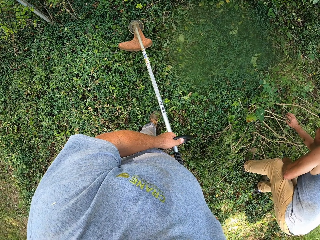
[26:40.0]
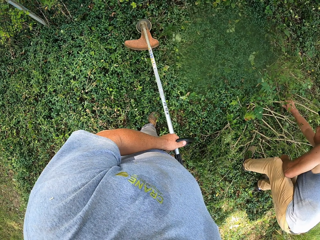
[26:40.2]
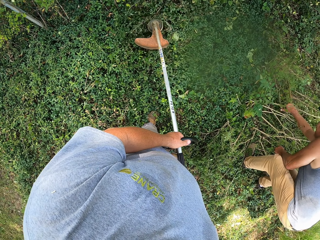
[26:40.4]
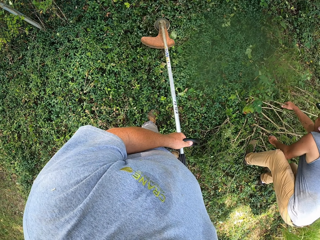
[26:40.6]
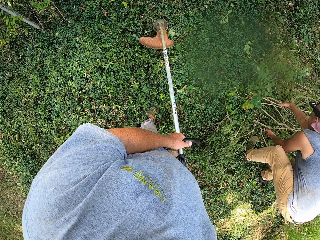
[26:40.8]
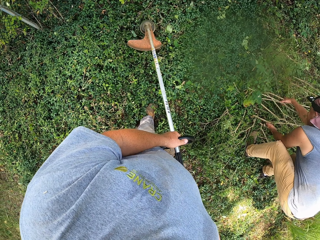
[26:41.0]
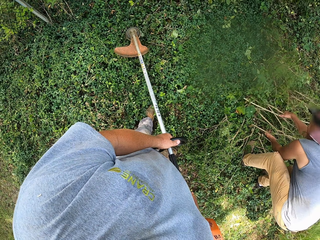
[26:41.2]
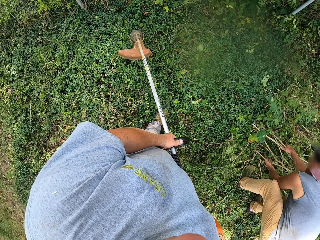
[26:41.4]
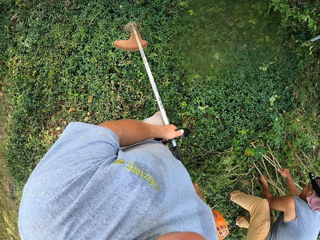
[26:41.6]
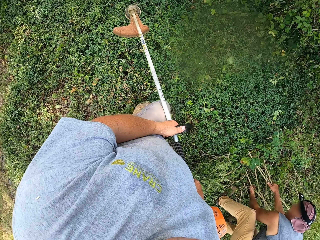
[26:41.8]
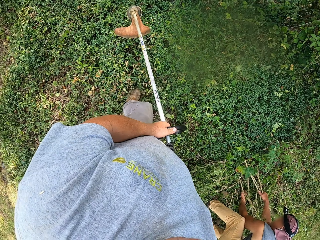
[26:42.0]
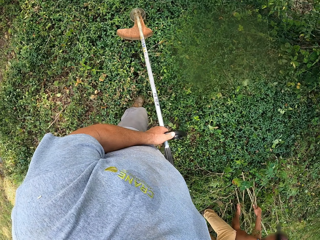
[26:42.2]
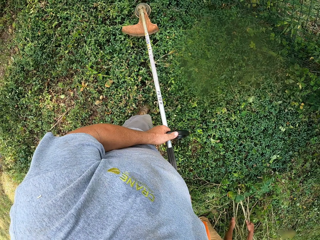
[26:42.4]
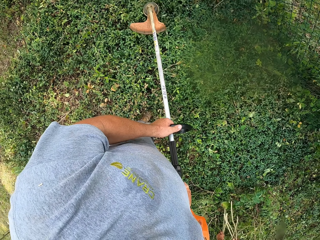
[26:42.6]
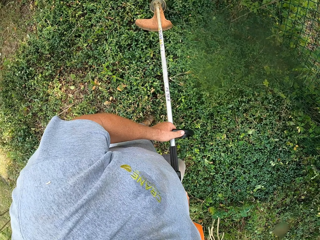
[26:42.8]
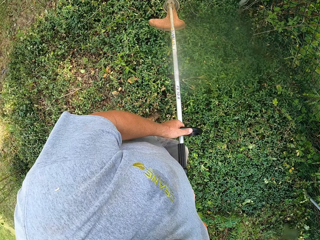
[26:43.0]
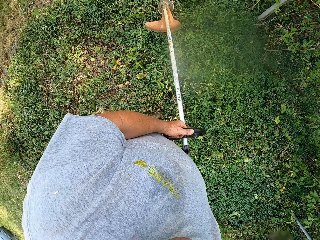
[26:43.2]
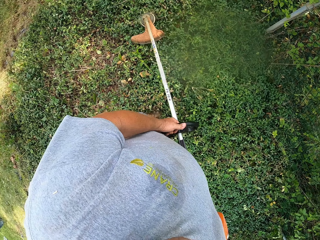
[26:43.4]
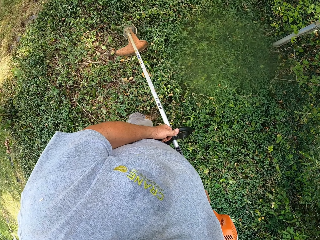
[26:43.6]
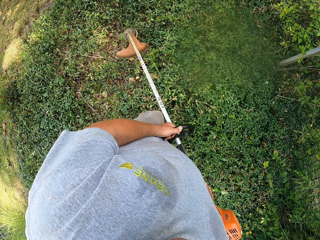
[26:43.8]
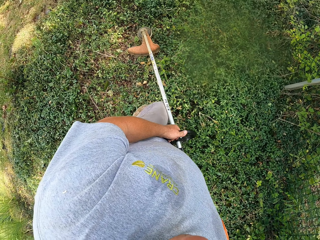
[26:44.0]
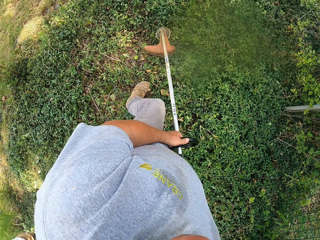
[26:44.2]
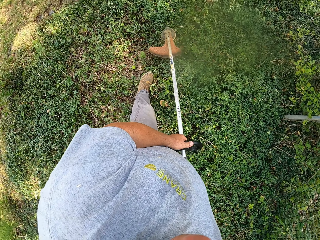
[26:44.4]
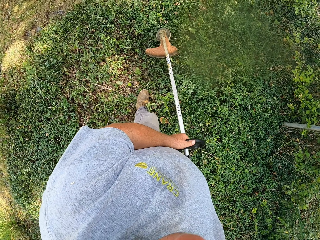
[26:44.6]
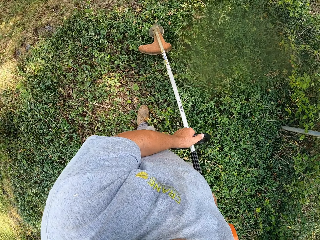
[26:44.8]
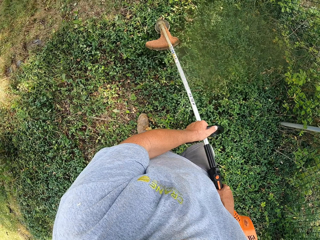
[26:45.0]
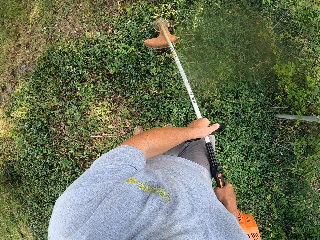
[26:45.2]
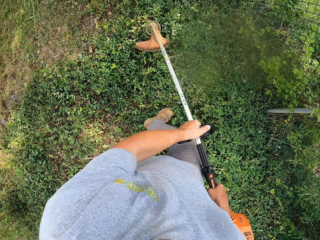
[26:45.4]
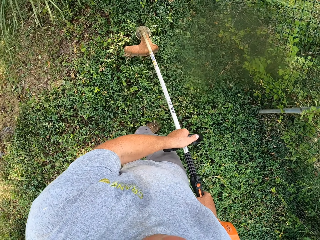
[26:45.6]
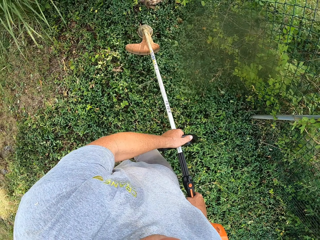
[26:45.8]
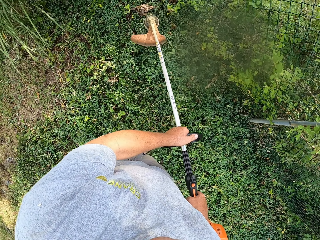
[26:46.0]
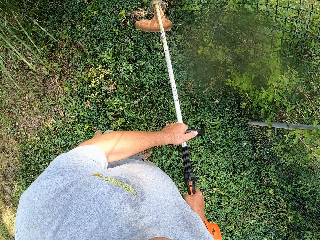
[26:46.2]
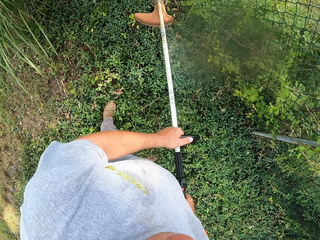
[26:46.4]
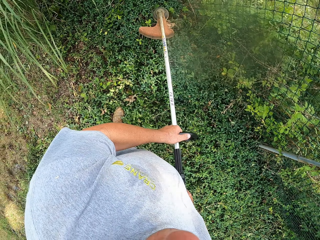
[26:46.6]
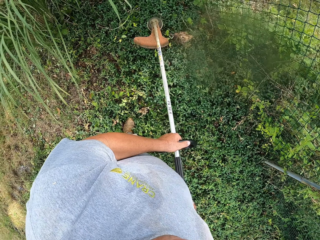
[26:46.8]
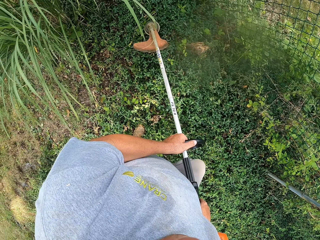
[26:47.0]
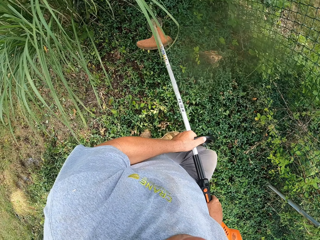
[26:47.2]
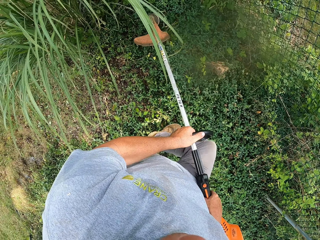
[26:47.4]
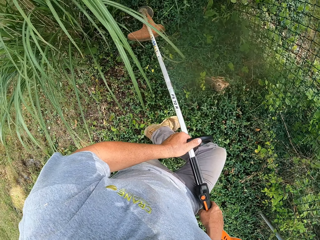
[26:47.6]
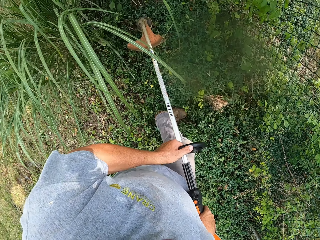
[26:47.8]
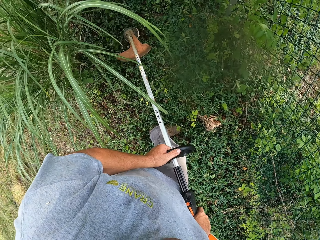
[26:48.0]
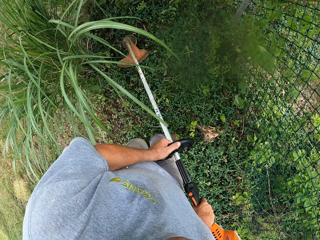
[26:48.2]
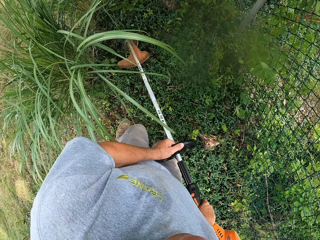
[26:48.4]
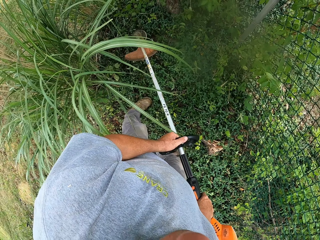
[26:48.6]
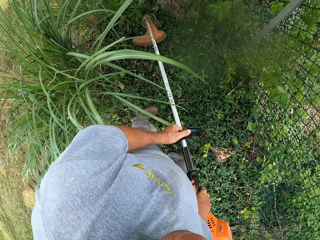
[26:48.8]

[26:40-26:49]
The camera wearer cuts the grass.

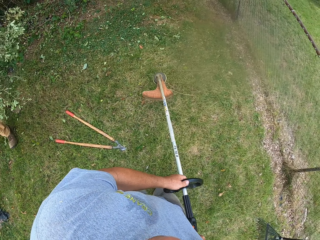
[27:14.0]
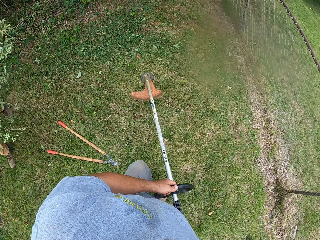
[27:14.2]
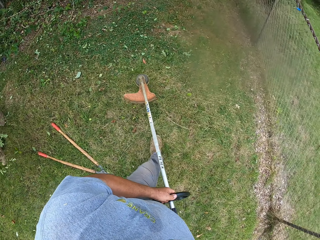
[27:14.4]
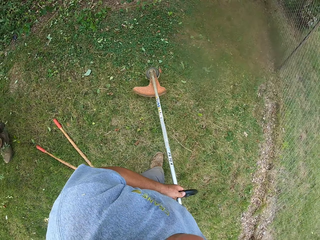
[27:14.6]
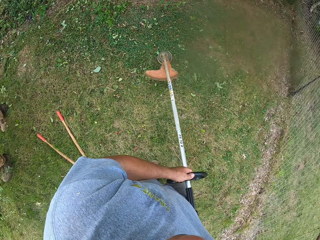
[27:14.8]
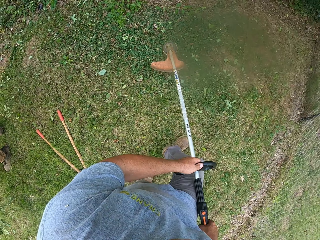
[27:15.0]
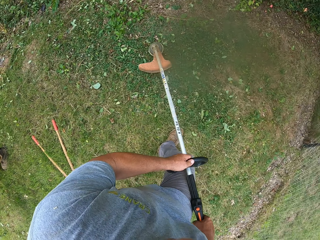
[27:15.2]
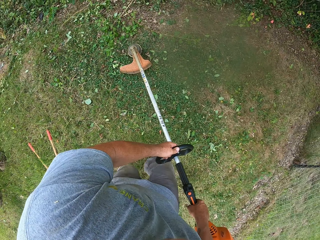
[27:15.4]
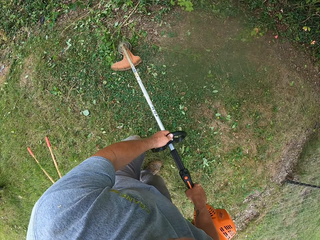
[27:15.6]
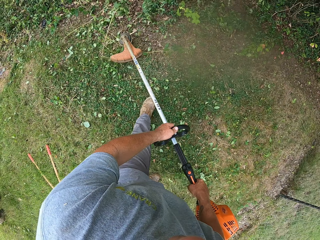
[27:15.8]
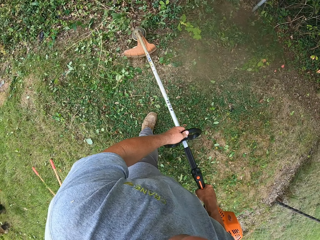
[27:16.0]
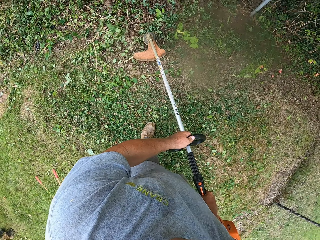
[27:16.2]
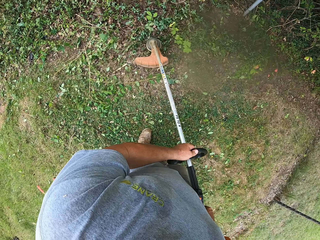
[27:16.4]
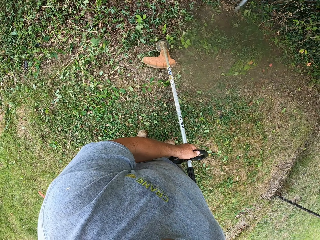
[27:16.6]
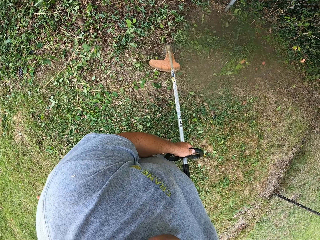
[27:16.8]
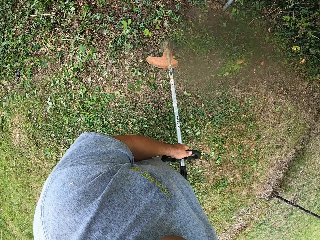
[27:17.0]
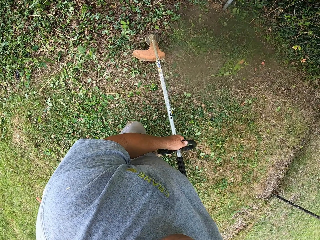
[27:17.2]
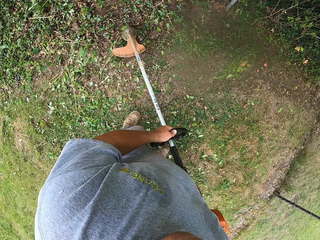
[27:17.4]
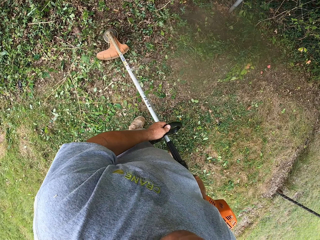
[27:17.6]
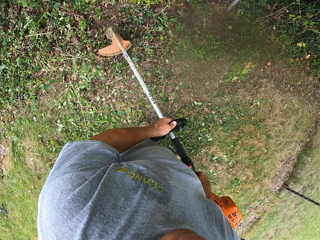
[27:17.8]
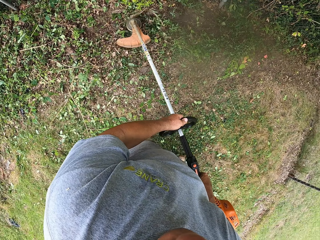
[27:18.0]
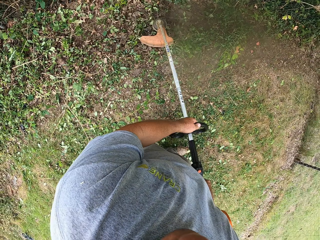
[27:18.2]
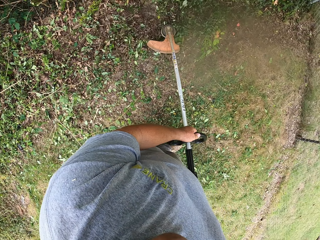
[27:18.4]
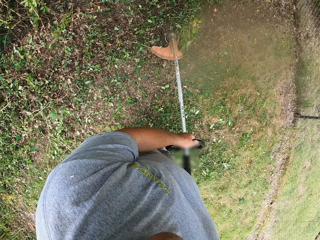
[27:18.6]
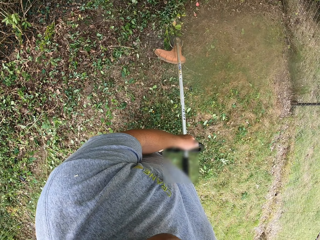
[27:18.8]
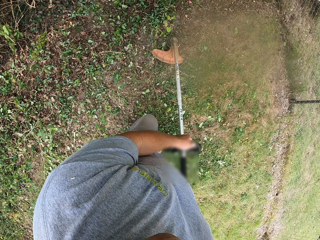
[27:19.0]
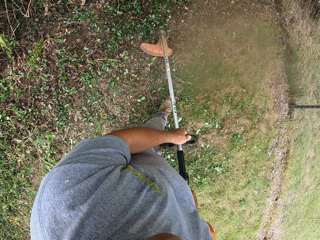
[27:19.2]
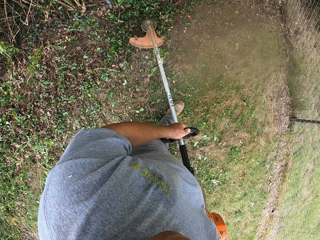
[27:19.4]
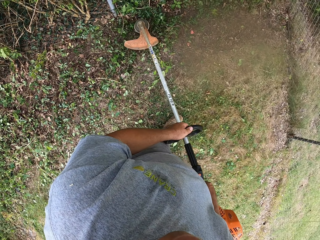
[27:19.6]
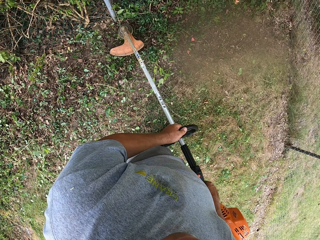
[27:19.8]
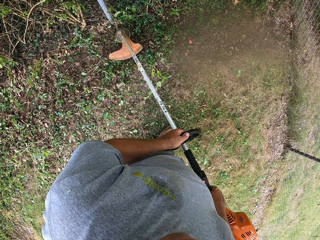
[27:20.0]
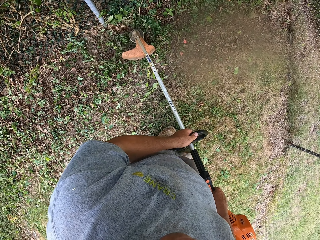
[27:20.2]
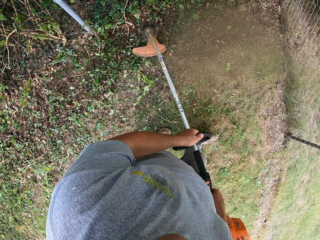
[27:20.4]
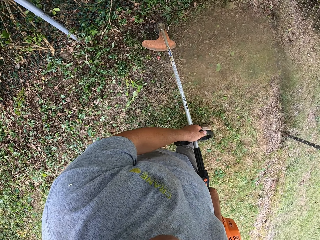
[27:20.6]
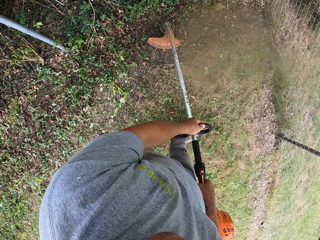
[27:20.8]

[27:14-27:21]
The camera wearer cuts the weeds with the grass cutter.

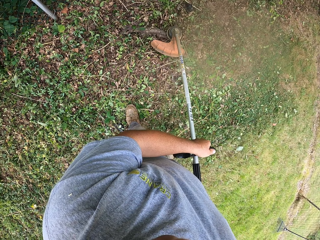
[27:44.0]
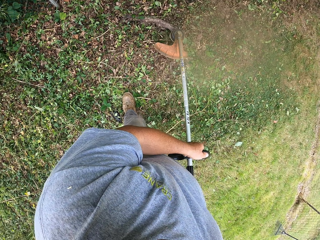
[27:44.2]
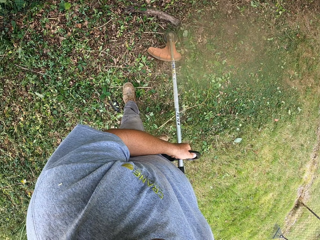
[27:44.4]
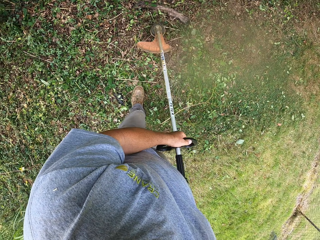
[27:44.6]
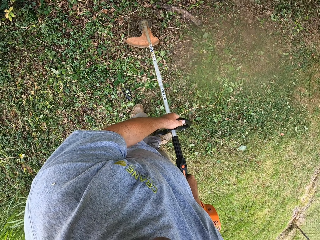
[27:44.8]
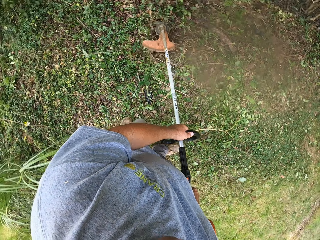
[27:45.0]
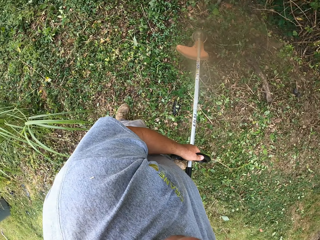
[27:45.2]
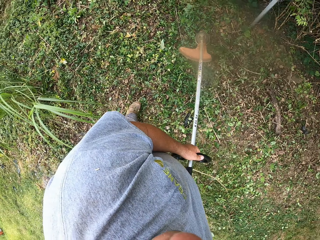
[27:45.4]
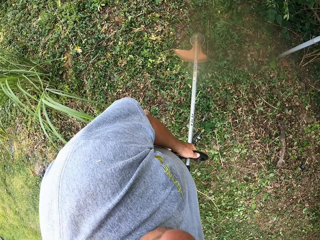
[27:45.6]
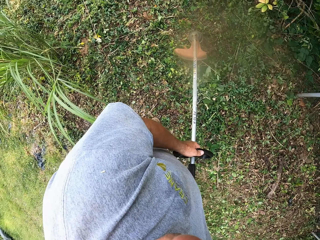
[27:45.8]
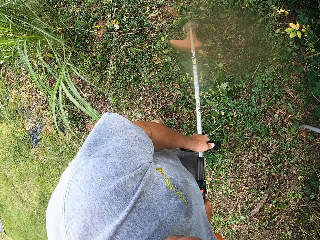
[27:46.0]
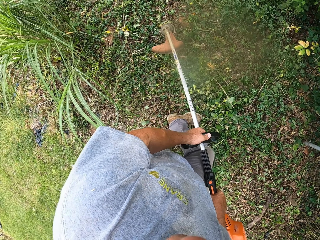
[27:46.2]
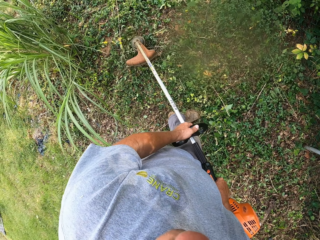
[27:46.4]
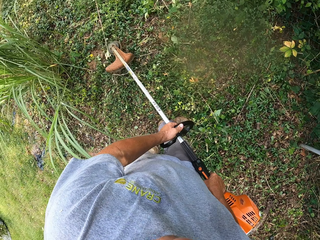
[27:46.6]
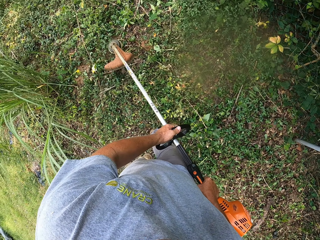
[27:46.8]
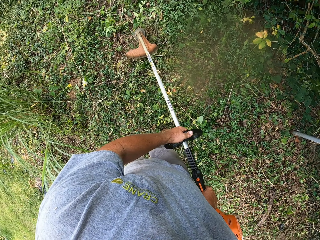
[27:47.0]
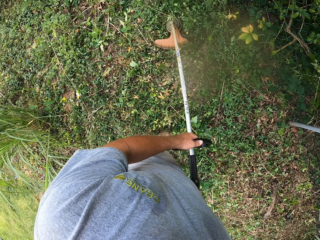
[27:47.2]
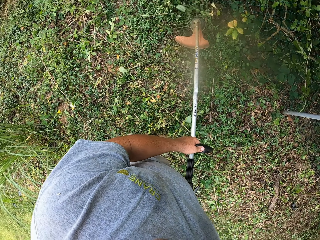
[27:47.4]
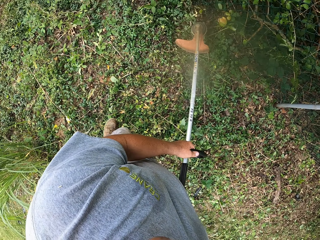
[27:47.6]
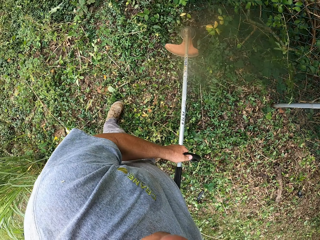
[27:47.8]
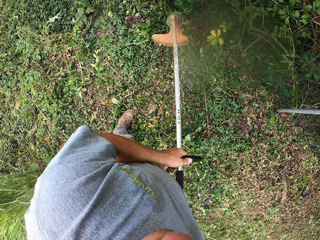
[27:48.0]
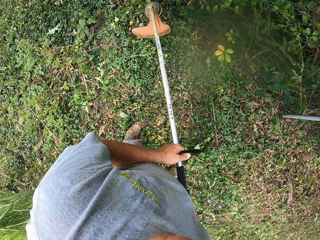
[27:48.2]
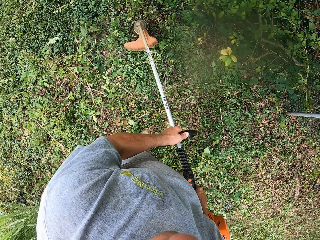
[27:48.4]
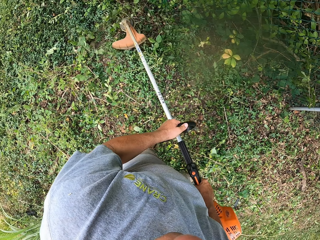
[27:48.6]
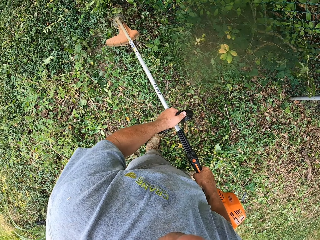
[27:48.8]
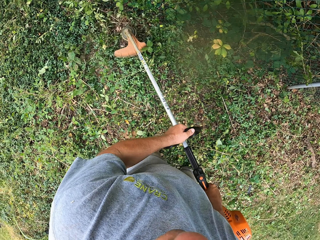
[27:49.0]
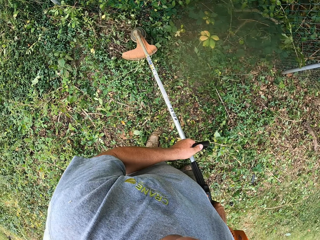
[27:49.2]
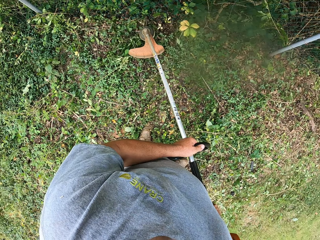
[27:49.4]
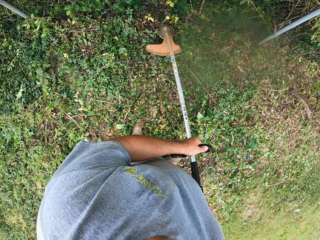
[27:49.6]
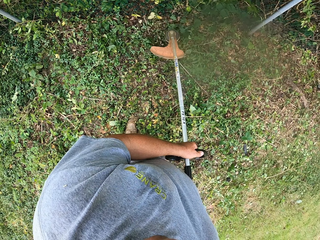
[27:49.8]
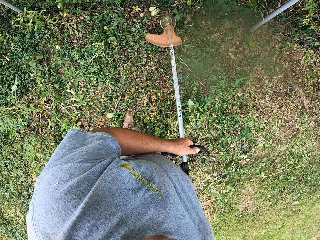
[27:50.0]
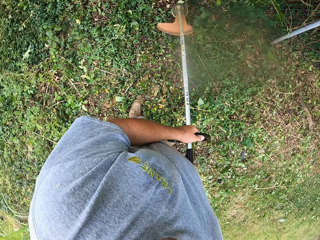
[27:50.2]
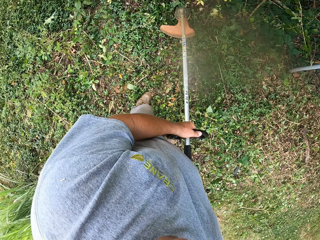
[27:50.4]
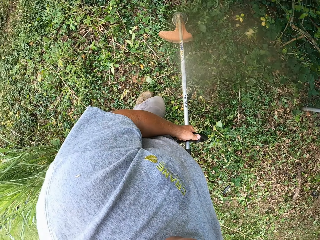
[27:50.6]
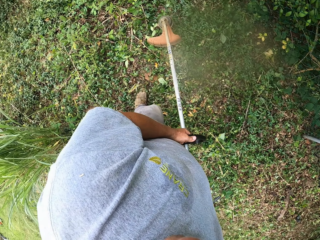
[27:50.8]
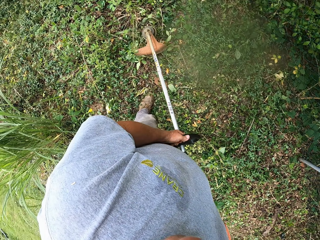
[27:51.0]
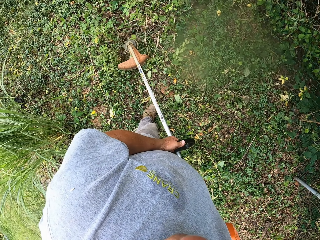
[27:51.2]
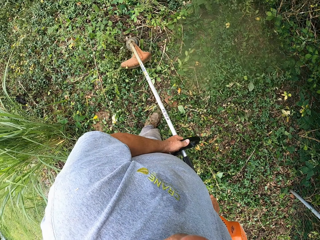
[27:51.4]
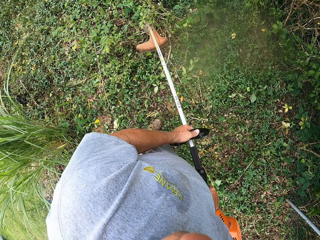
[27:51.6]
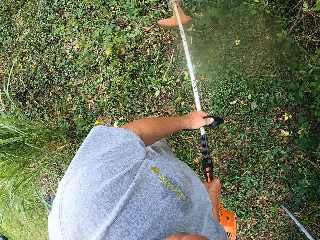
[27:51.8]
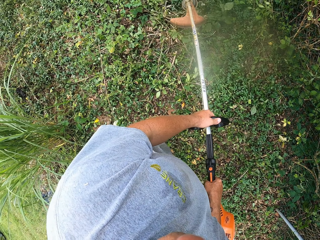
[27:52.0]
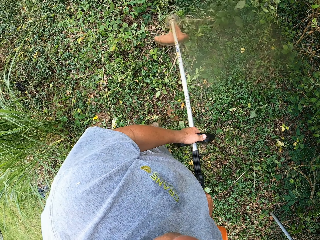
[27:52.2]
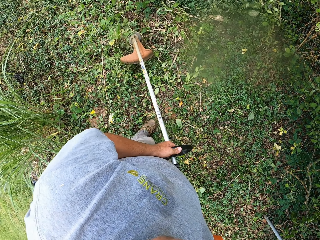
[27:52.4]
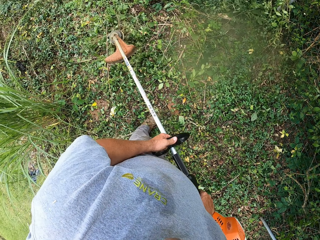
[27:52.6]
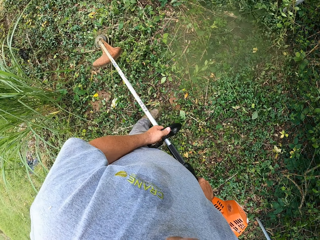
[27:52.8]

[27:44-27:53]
The camera wearer walks on the grass. They cut the weeds with the grass cutter.
